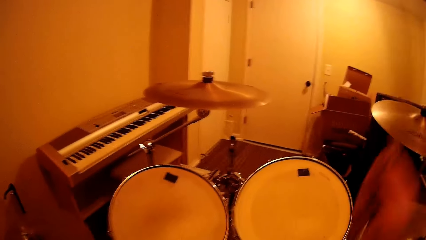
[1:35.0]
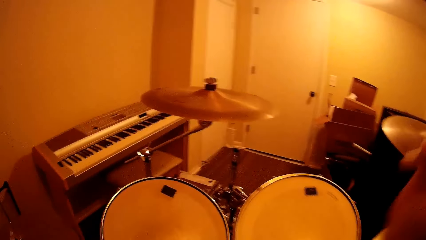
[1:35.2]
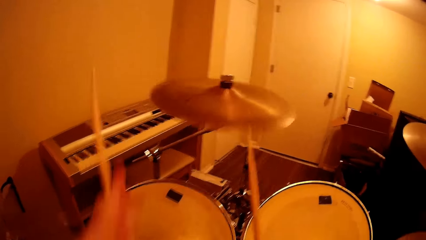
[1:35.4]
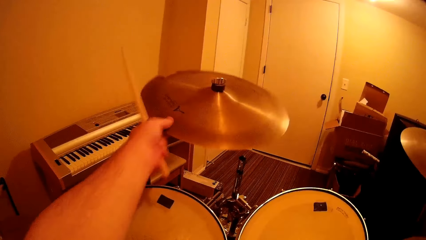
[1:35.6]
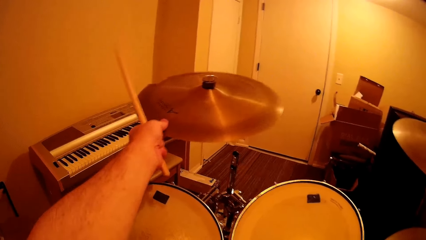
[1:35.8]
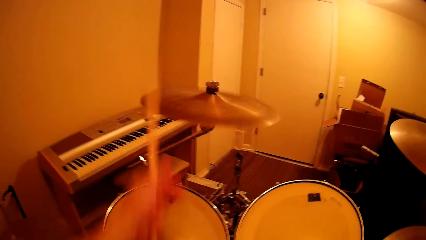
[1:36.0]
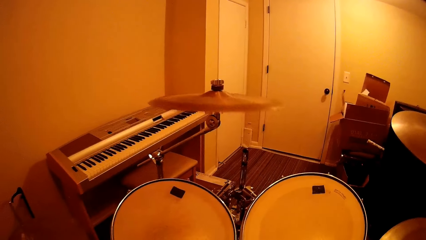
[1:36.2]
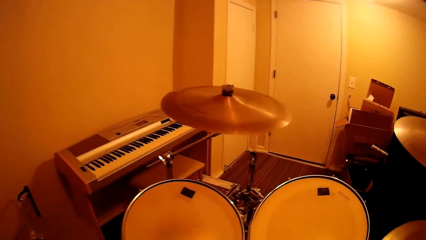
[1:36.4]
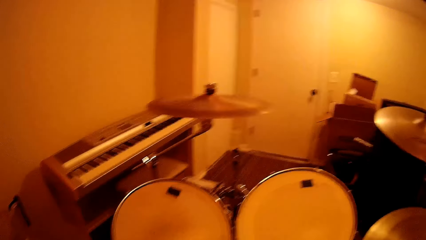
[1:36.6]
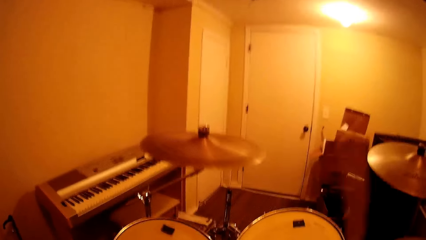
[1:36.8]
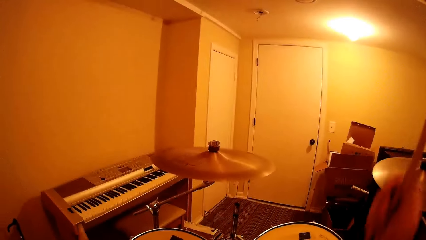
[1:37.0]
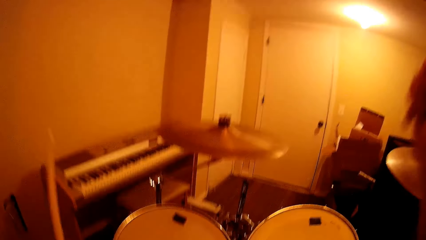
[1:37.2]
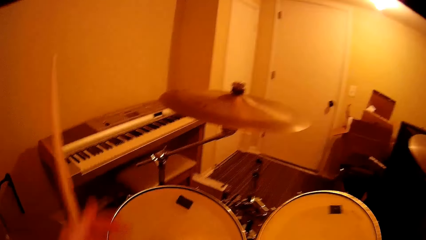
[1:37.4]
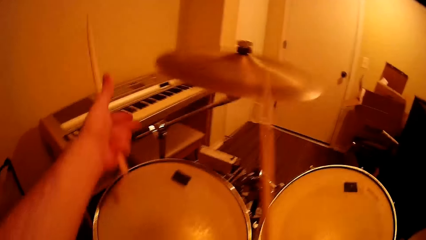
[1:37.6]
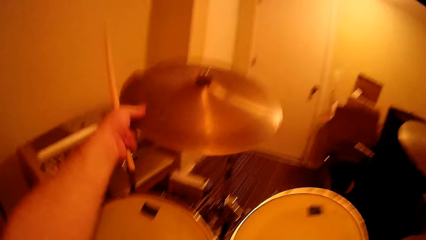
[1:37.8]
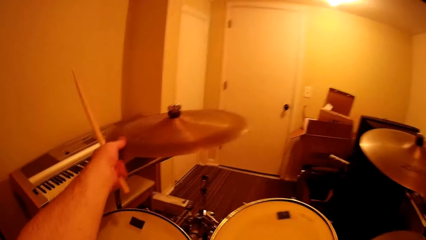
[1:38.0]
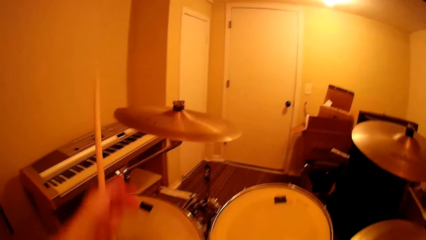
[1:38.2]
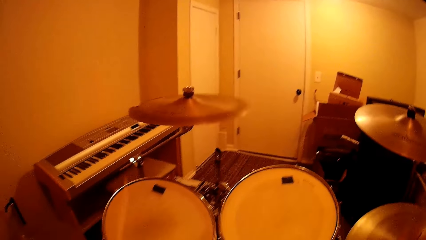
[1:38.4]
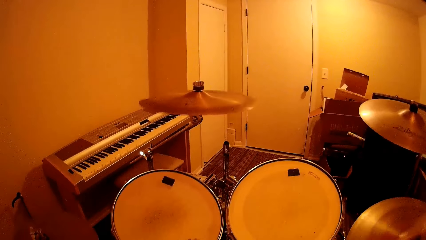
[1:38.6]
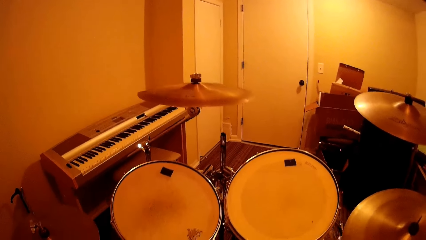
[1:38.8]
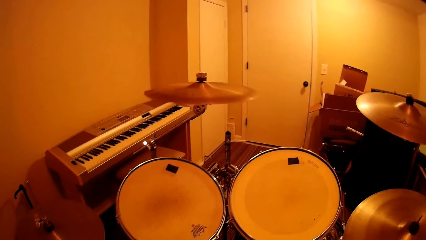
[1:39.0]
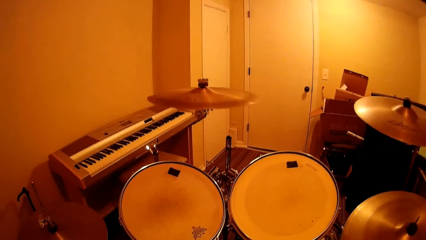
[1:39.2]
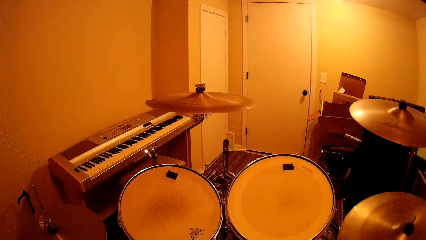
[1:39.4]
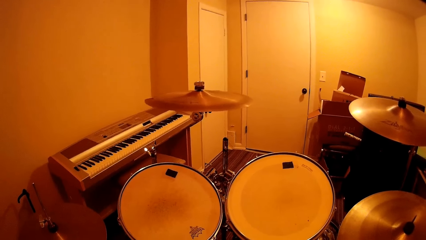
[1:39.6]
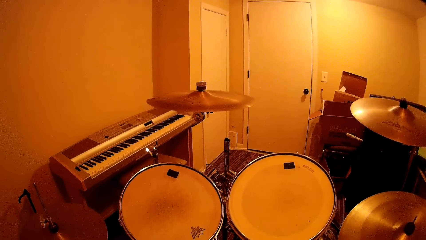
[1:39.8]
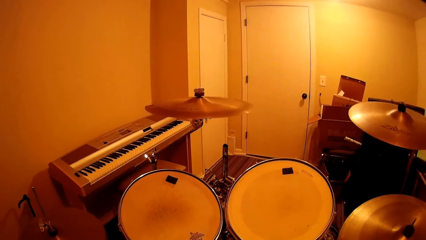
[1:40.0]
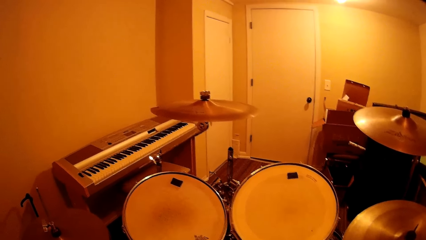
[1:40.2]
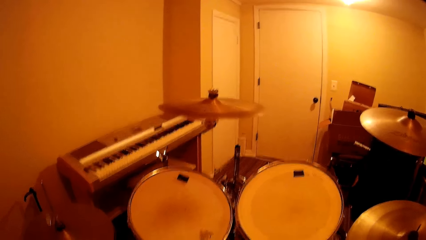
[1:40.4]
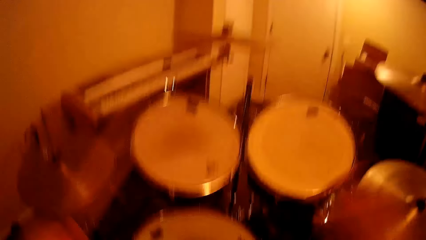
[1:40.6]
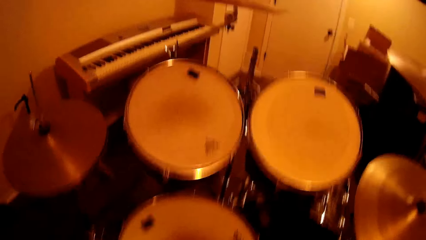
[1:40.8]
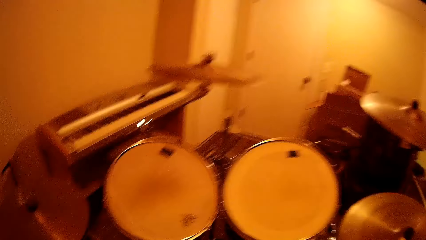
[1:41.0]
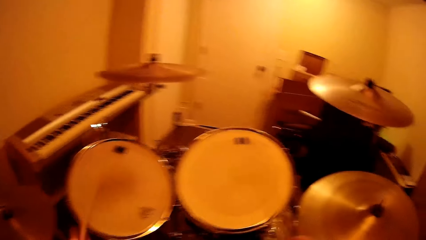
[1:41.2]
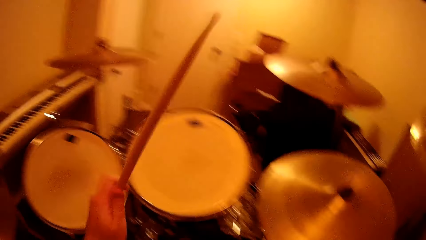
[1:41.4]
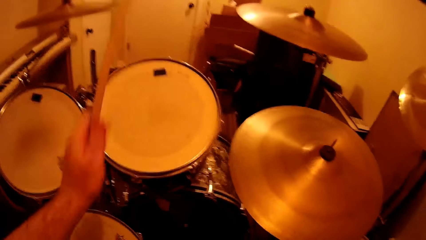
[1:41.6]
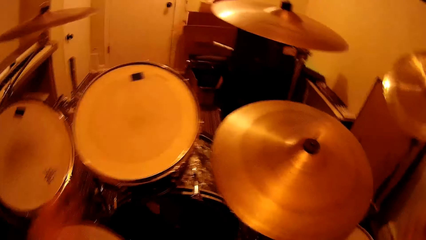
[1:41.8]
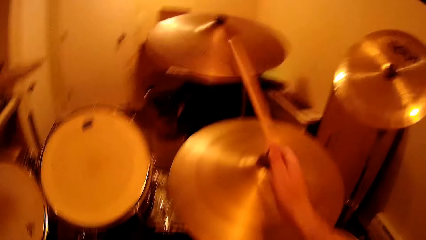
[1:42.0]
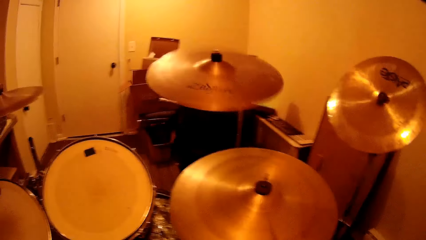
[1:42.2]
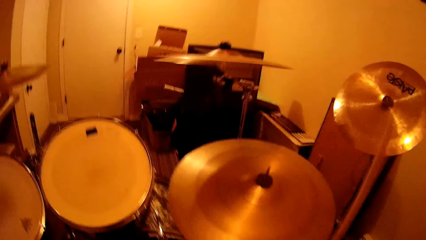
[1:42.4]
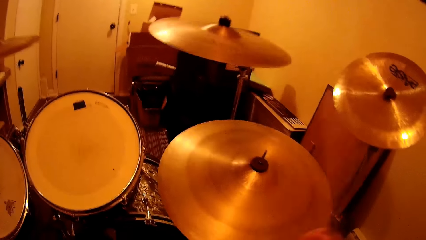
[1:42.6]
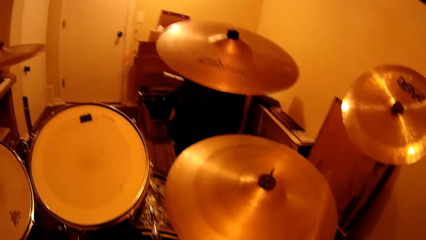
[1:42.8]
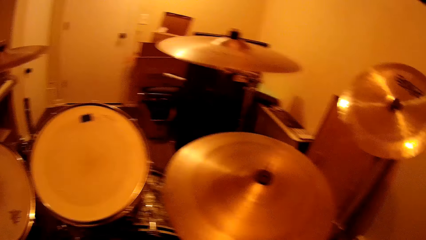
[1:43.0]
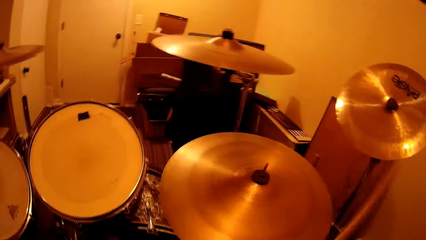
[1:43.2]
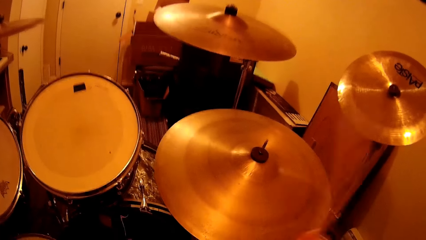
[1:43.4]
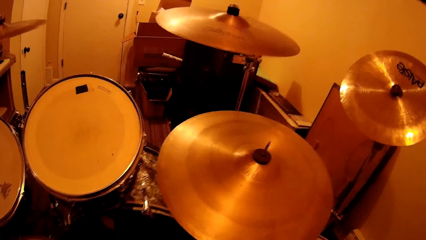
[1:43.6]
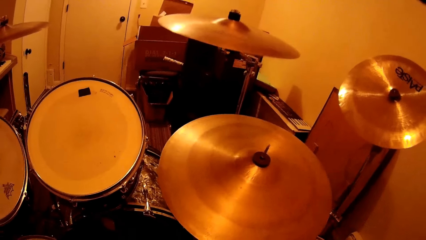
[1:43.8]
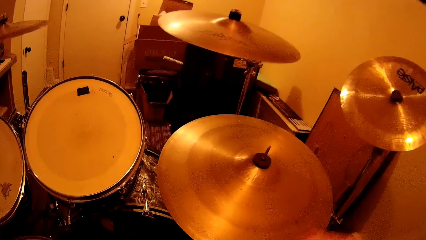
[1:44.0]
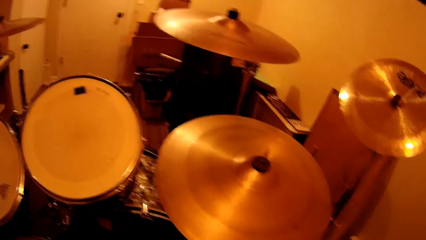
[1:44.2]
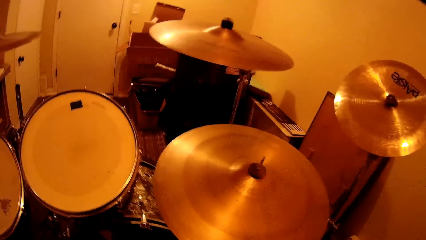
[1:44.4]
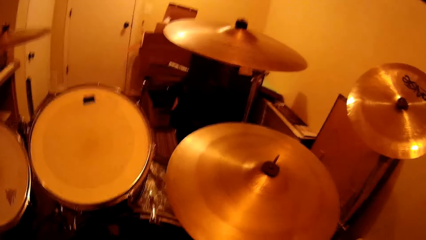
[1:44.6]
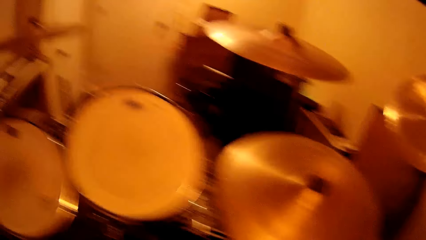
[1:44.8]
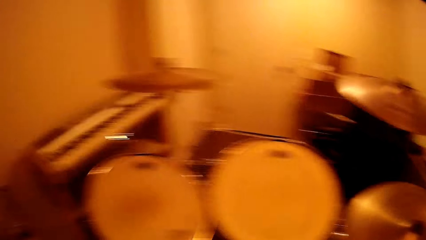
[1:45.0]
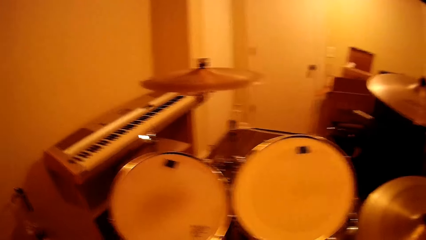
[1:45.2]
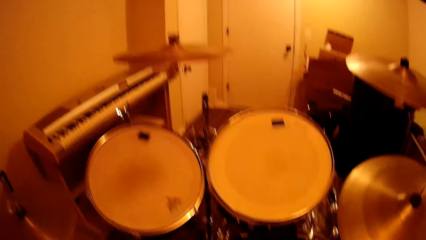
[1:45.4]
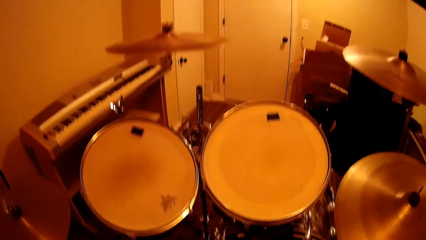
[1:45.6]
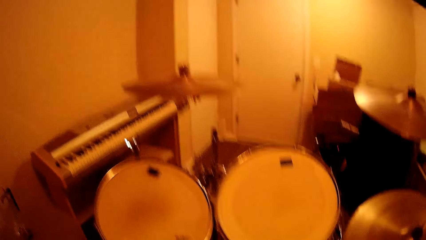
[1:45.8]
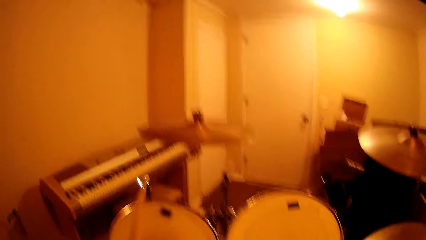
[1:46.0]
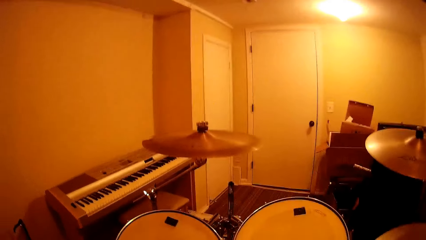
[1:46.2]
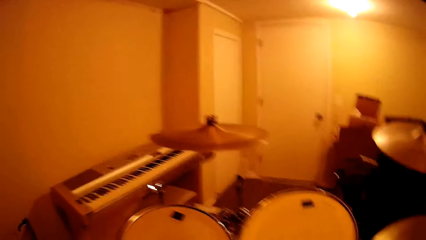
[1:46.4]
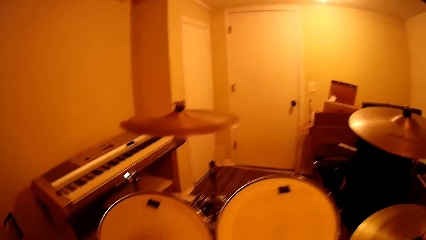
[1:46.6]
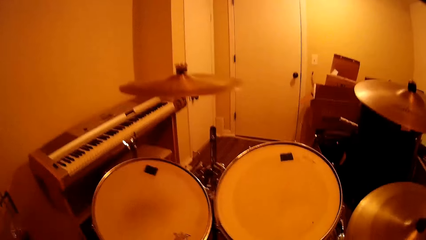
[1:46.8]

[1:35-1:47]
The camera wearer touches the crash cymbal. They beat the drum set. They beat the drum set again. They touch the crash cymbal. They beat the drum set.

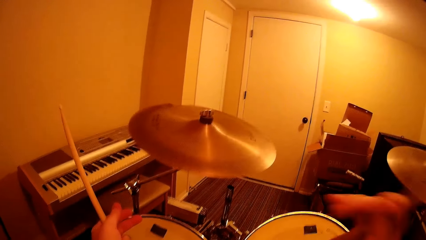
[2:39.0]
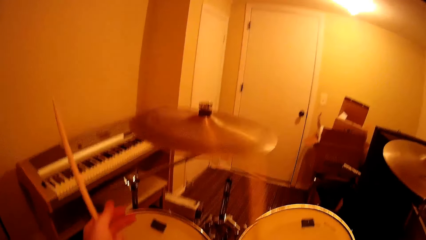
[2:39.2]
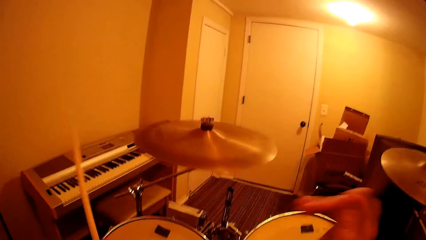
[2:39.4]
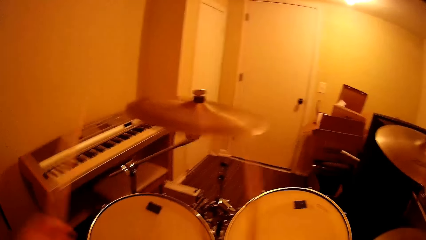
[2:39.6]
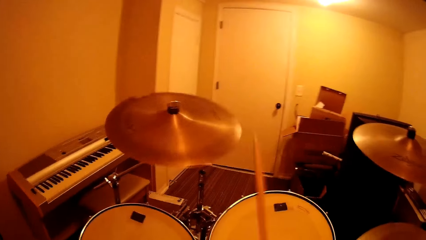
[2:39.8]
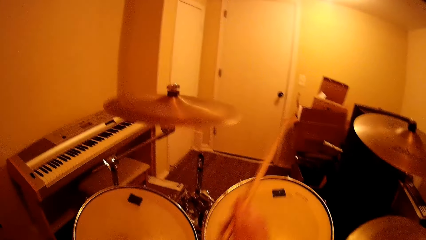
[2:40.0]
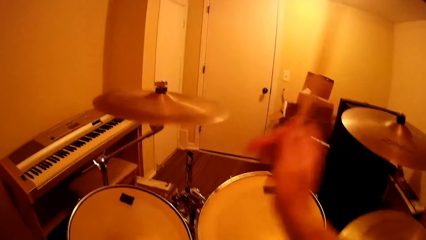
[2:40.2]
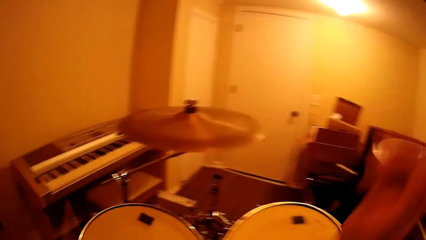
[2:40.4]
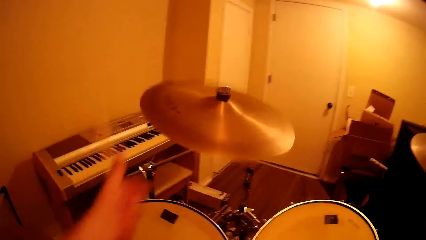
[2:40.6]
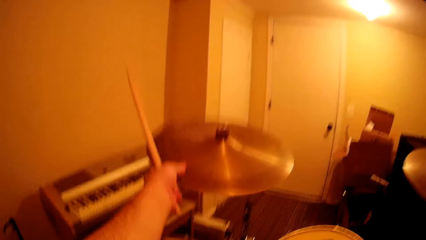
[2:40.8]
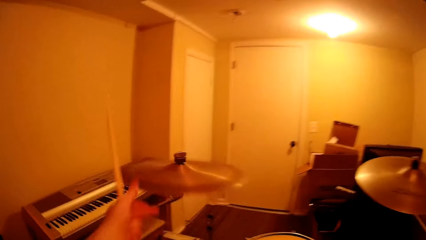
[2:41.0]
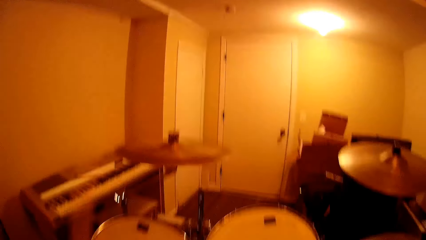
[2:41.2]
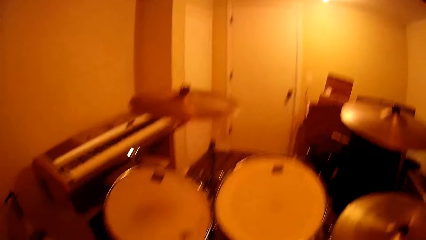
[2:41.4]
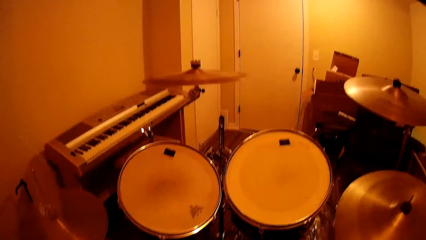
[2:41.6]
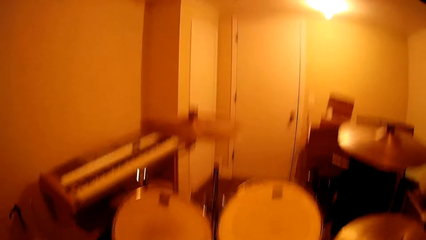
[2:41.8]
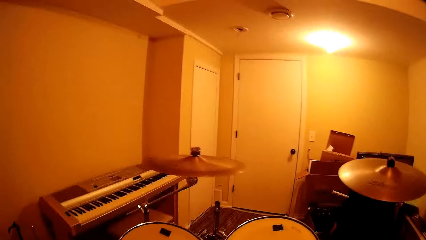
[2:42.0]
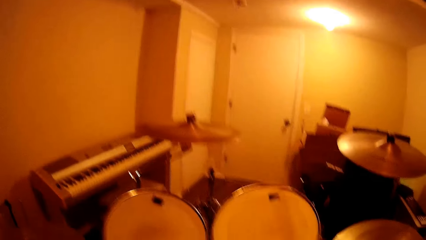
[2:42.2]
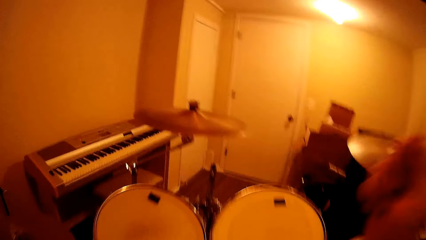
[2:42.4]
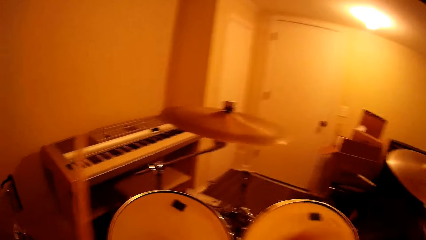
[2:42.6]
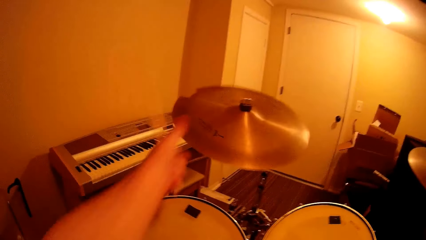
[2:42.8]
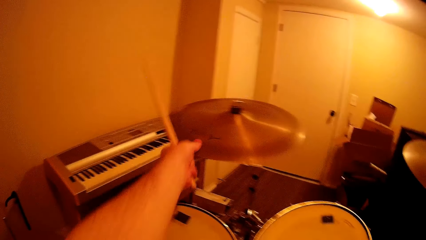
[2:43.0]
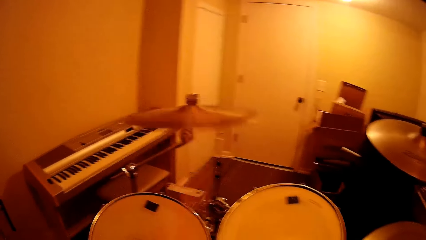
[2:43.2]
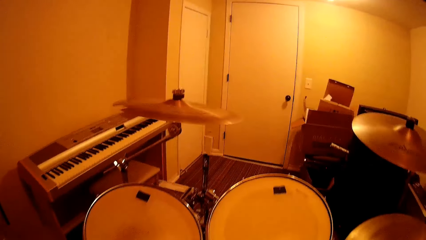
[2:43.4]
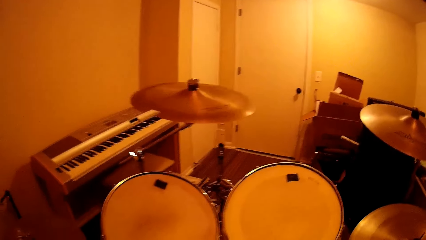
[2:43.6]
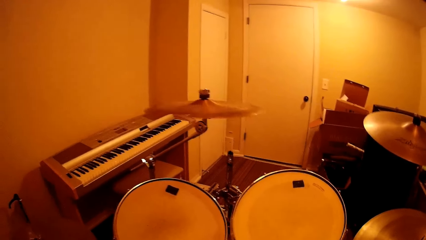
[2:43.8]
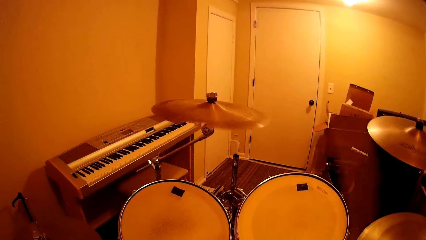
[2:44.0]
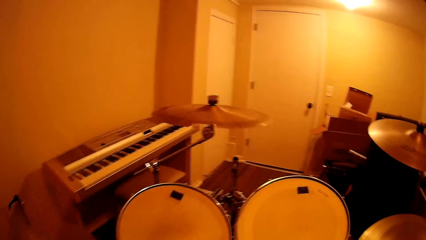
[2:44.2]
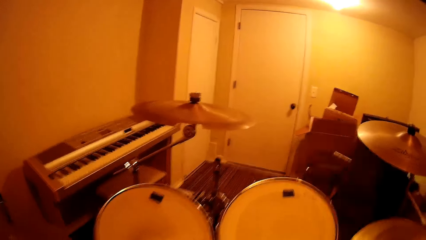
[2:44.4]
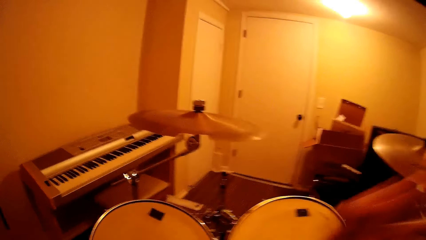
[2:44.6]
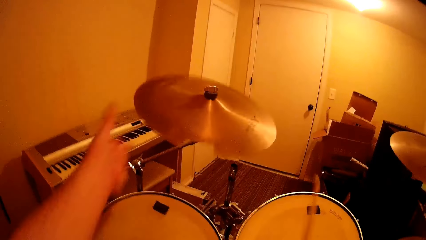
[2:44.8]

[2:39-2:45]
The camera wearer touches the crash cymbal. They beat the drum set. They touch the crash cymbal. They beat the drum set.
